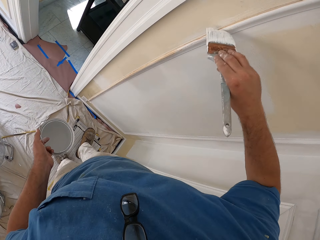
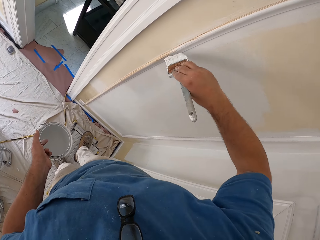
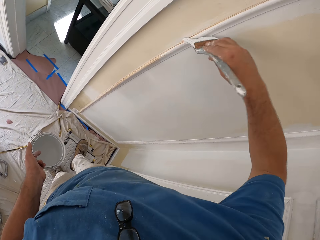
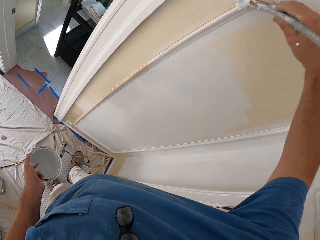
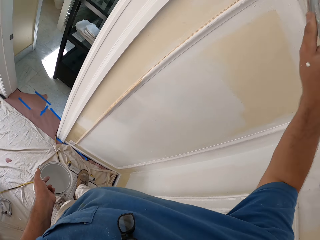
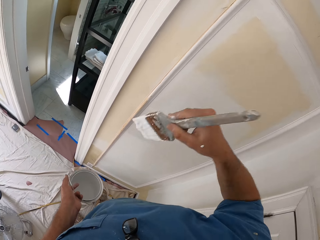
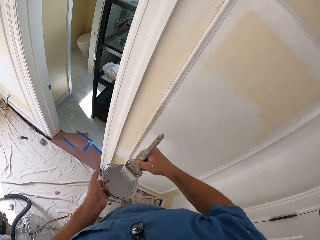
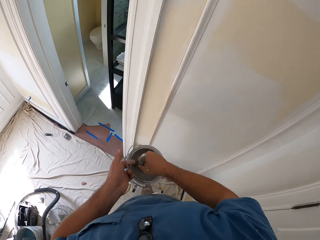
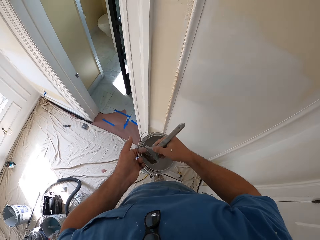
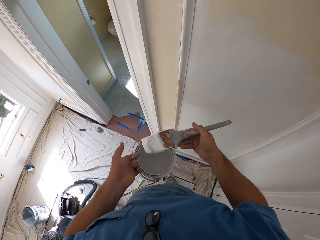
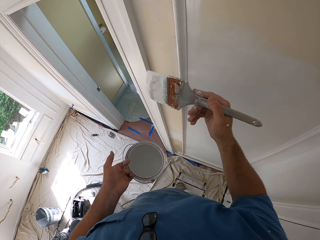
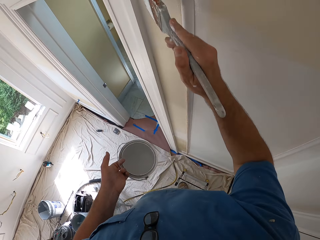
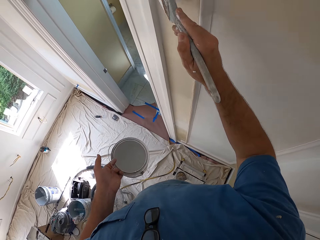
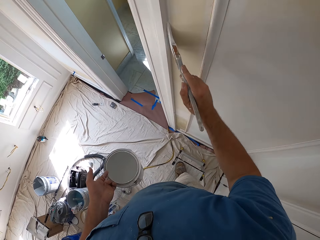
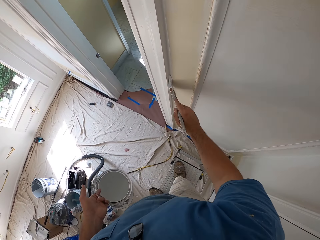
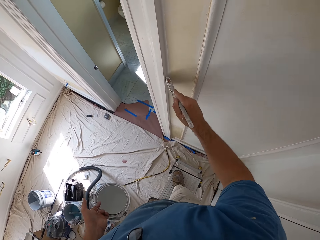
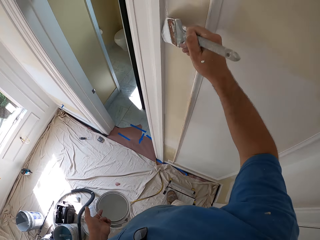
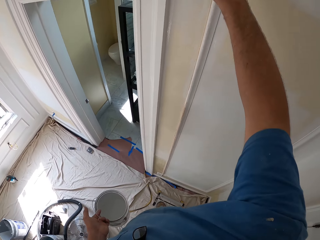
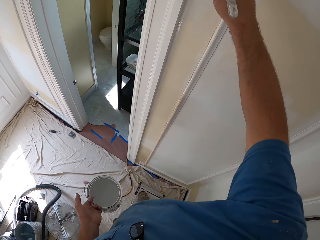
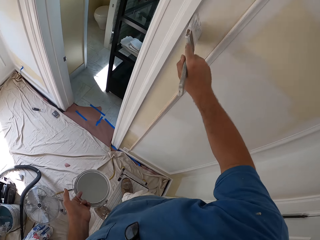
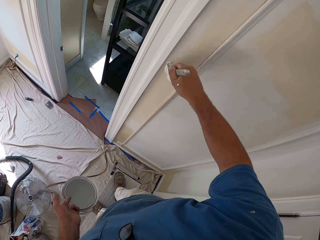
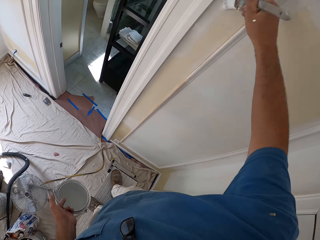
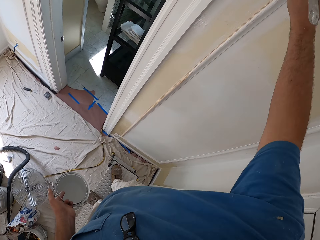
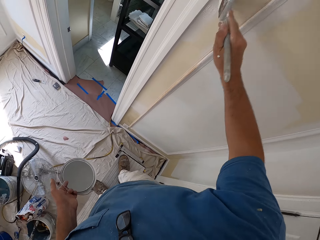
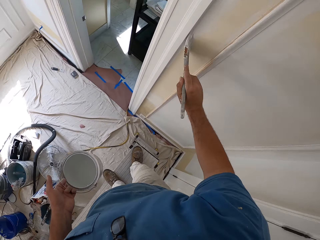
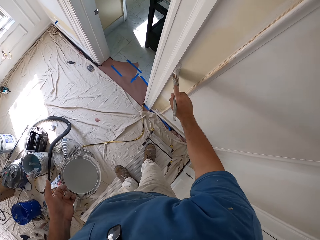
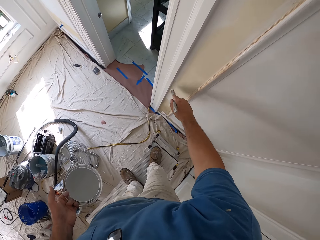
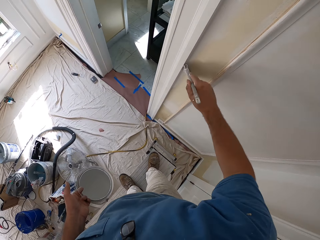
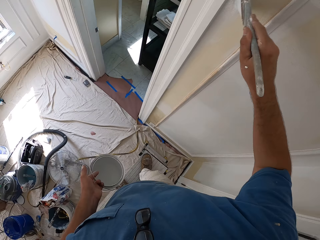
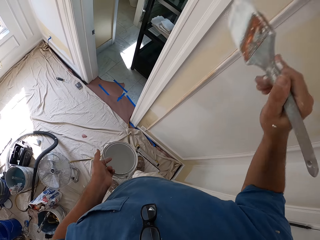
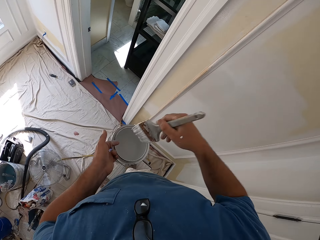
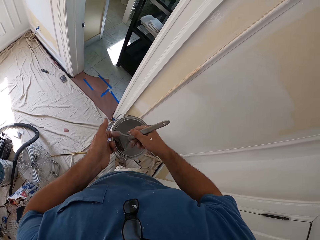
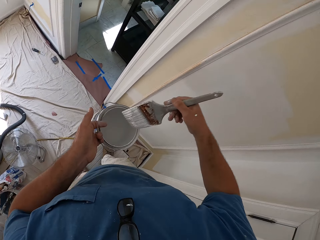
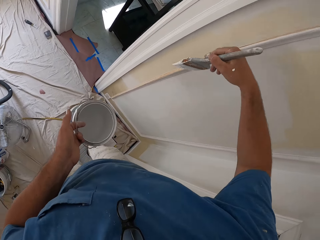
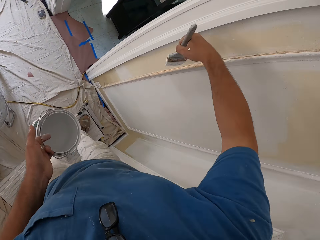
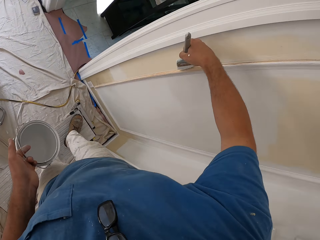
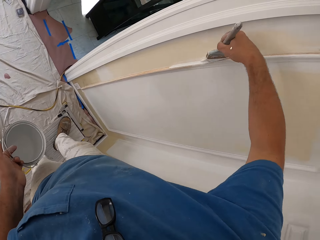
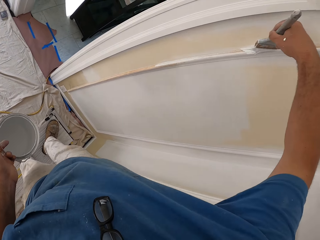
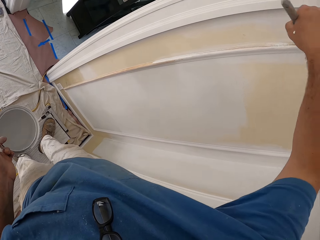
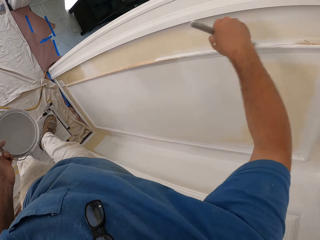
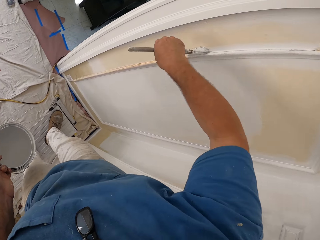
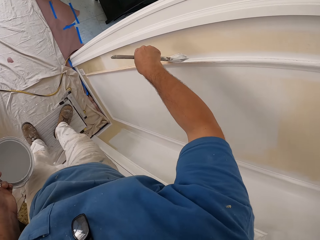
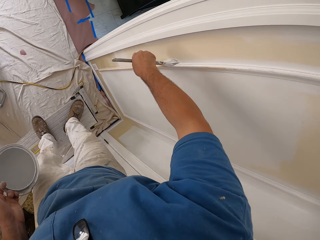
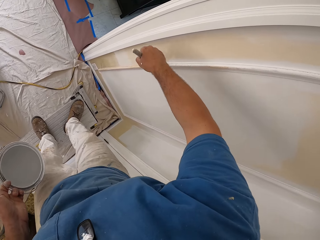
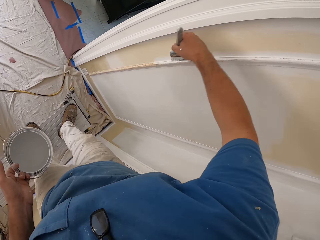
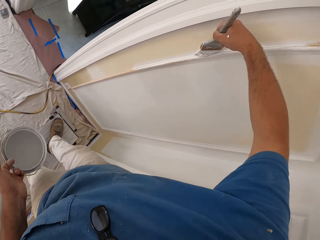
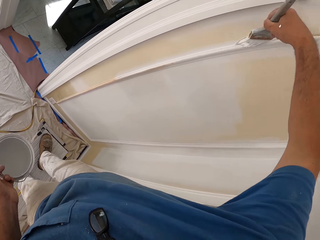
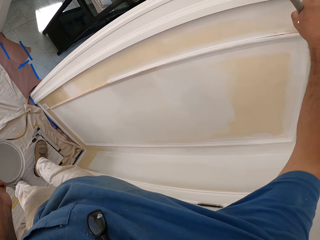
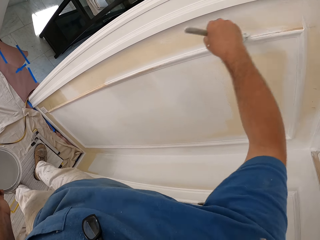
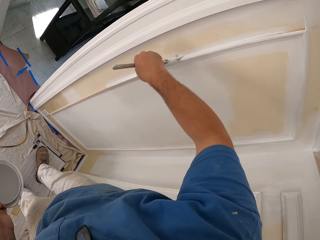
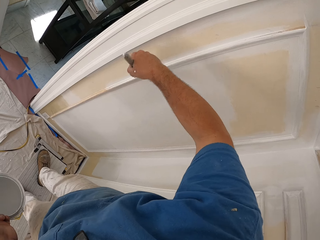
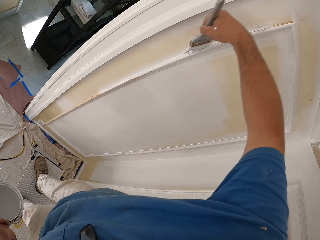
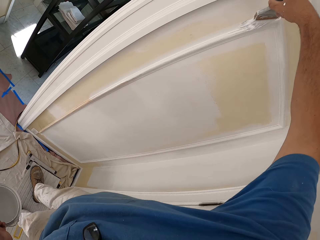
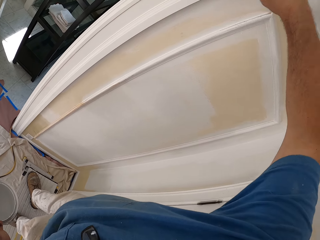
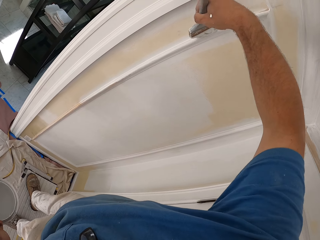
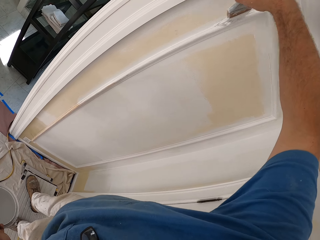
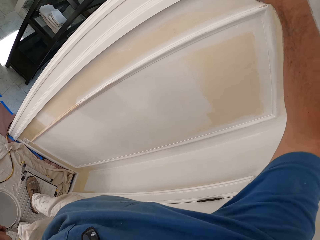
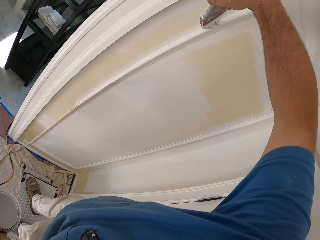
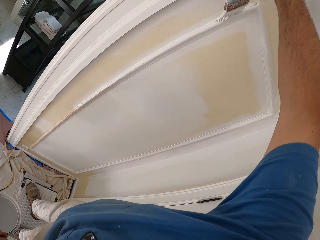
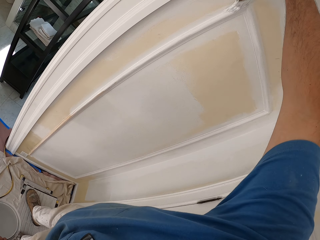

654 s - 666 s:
The camera wearer dips the paint brush into the paint can. He removes the brush from the paint. He paints a doorpost with the paint brush in his right hand. He dips the paint brush into the paint can. He removes the brush from the paint. He paints the room wall or door with the paint brush in his right hand.

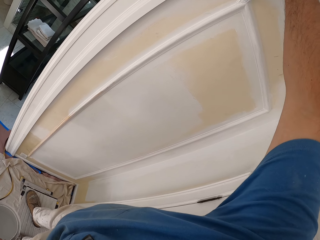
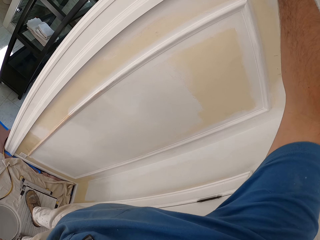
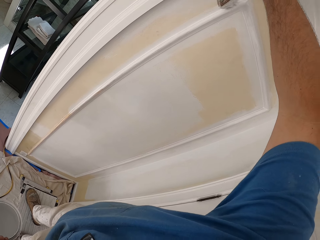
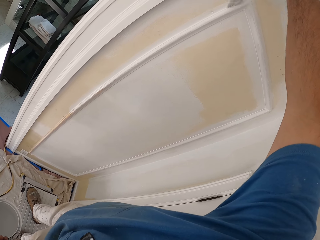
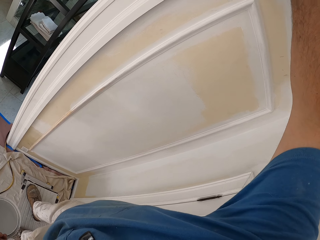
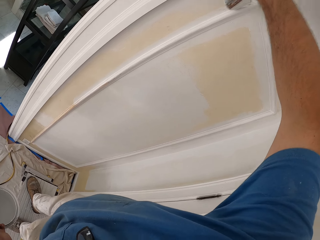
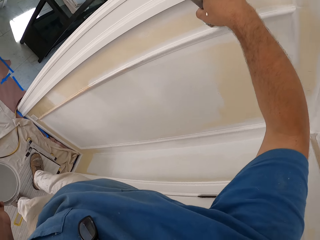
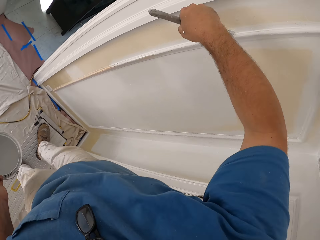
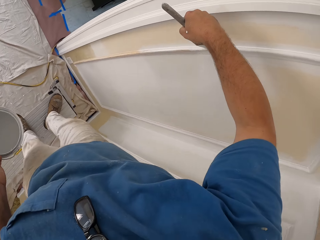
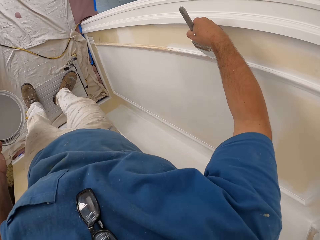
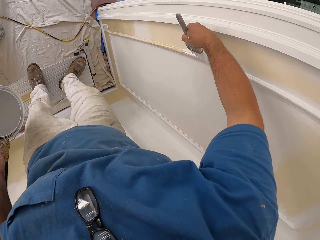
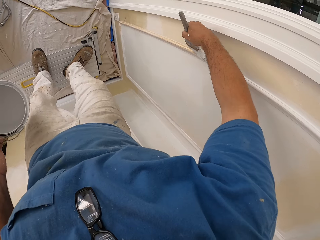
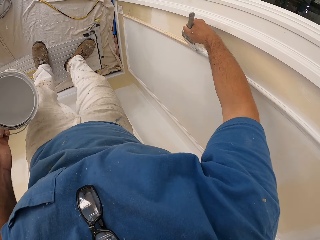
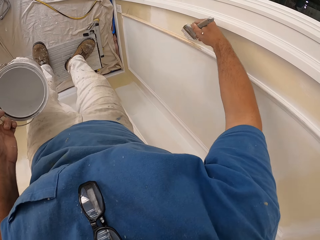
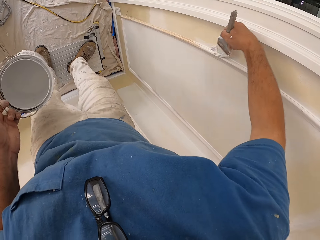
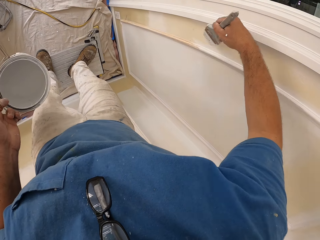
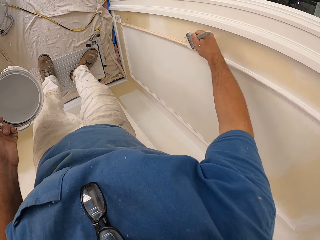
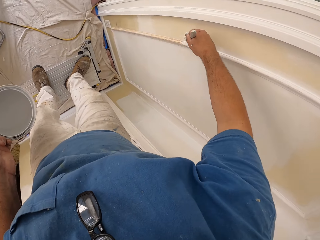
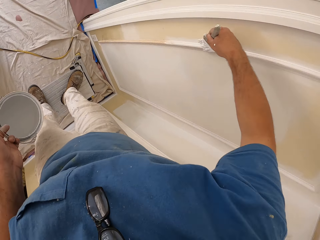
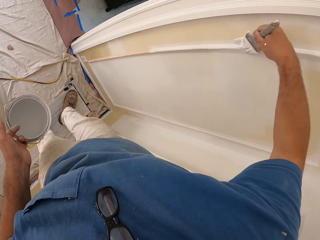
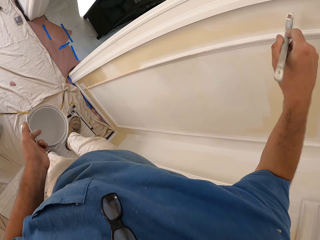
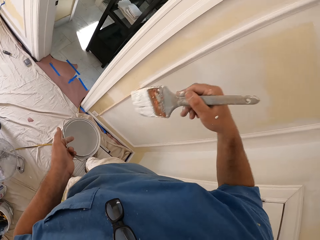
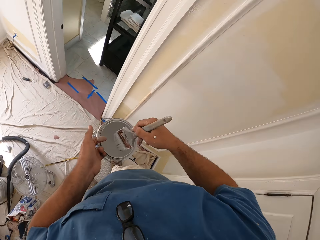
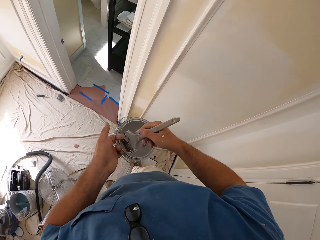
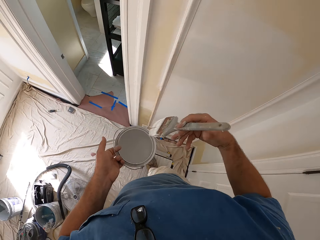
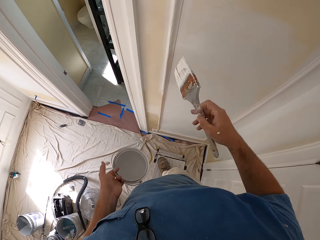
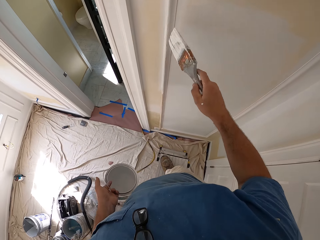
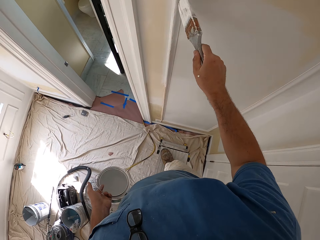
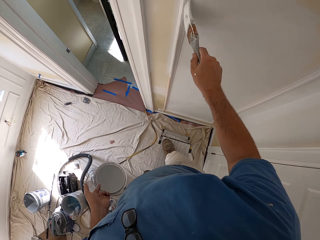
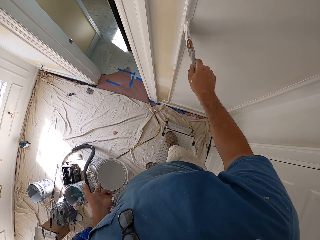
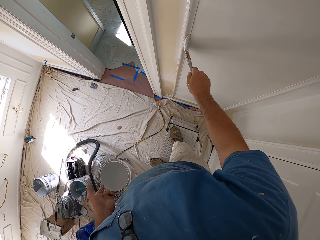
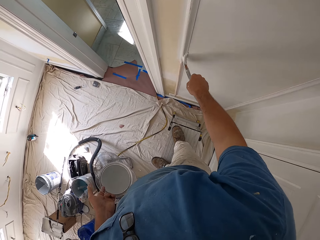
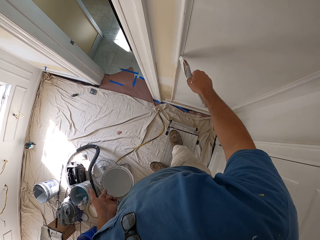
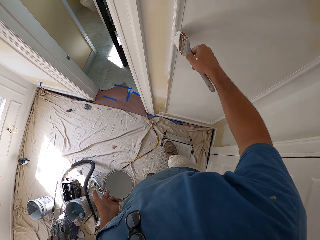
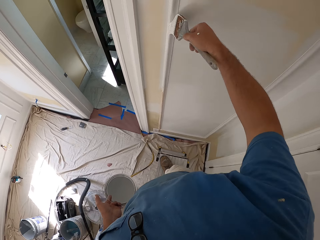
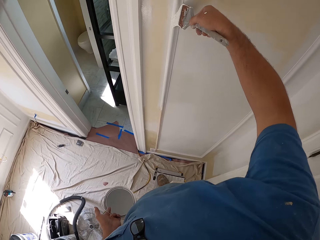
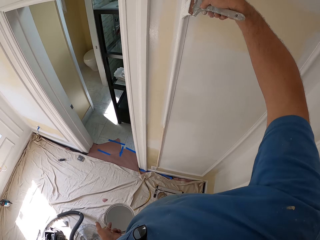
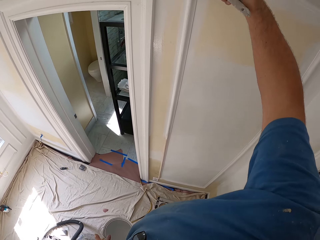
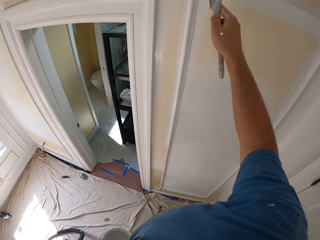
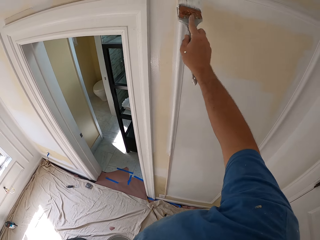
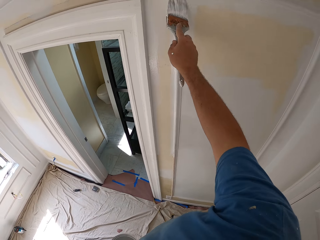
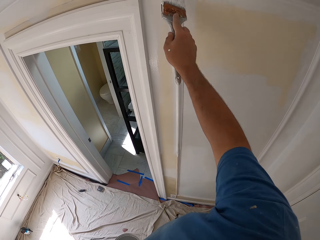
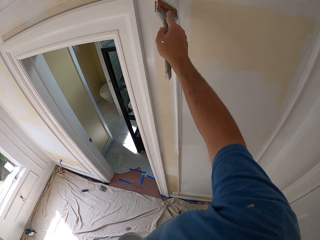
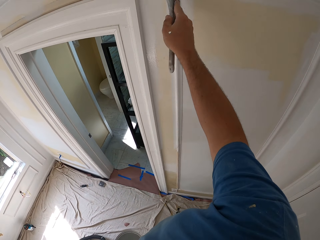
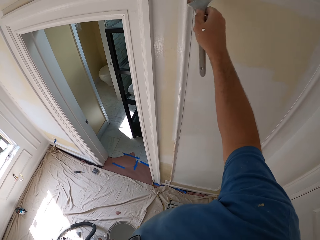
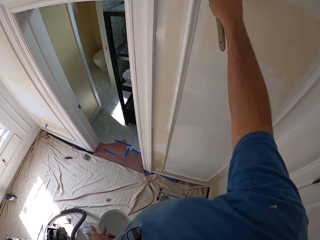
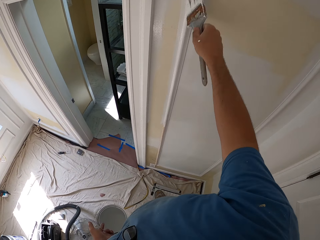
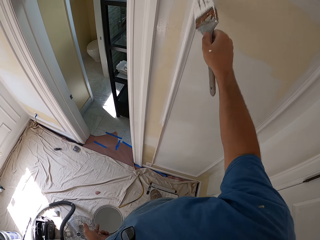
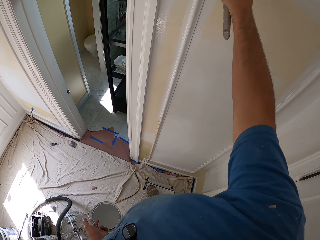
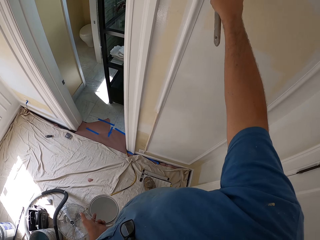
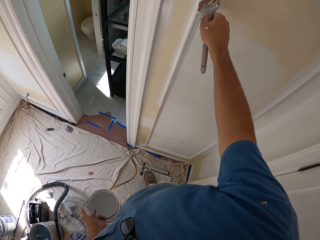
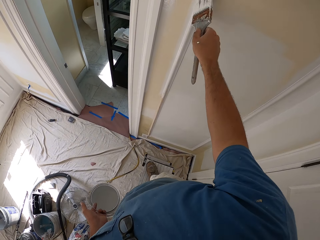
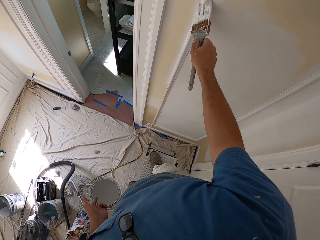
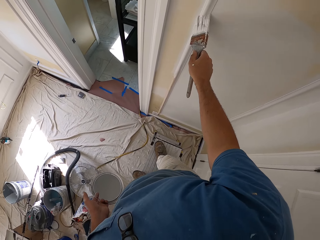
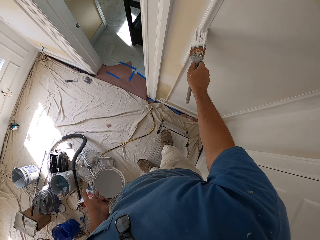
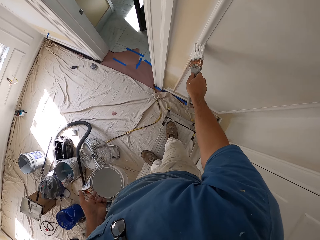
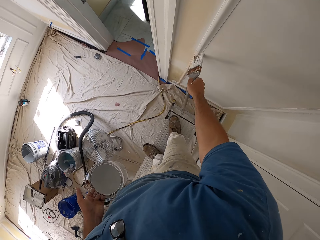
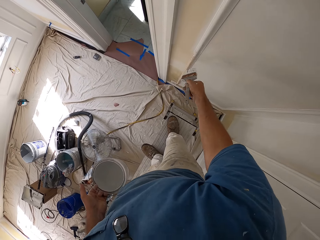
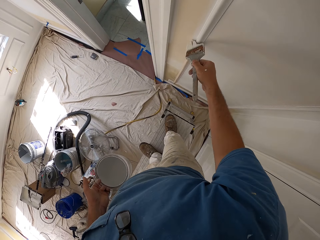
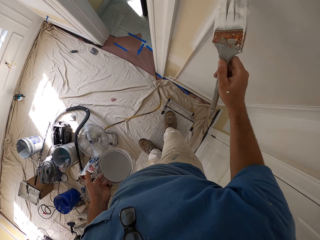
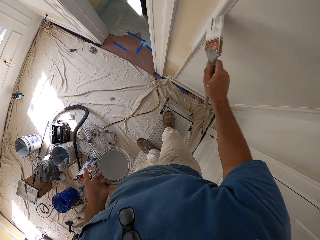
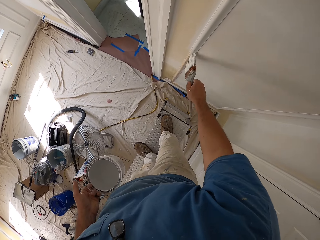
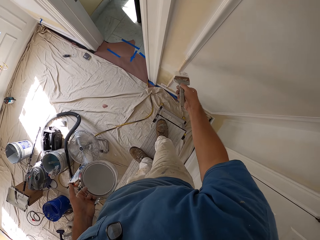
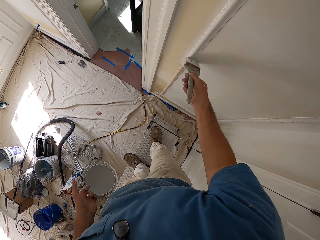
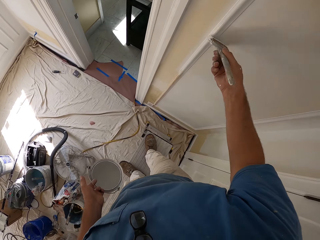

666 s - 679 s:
The camera wearer dips the paint brush into the paint can. He removes the brush from the paint. He paints the doorpost with the paint brush in his right hand.
